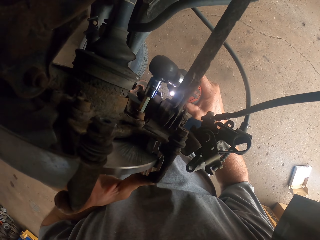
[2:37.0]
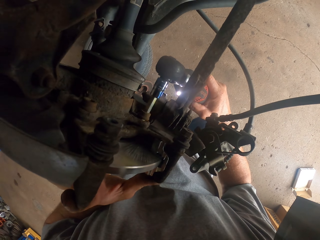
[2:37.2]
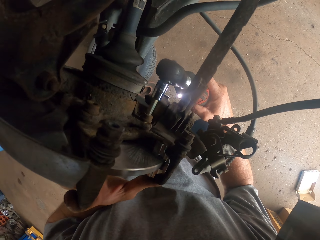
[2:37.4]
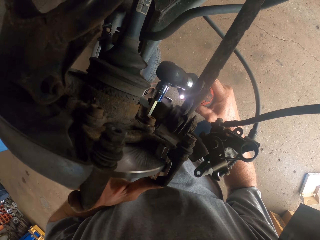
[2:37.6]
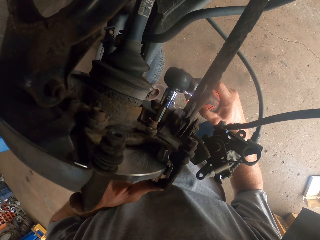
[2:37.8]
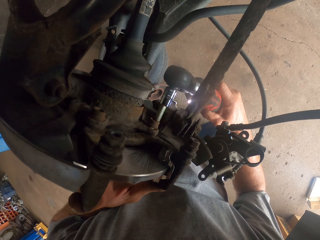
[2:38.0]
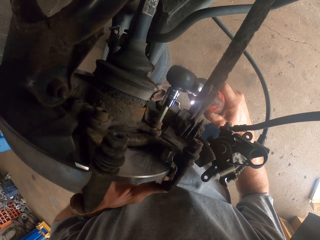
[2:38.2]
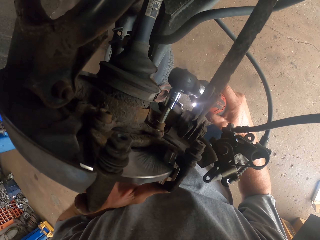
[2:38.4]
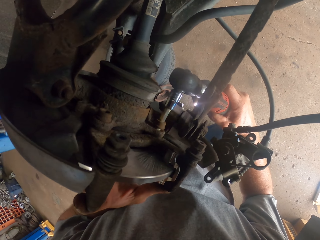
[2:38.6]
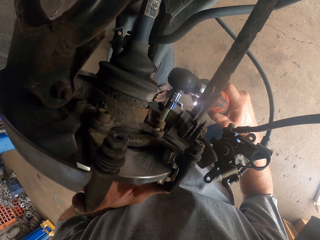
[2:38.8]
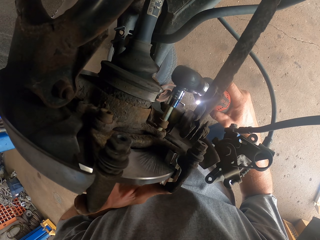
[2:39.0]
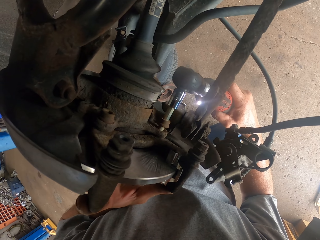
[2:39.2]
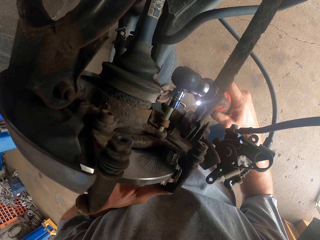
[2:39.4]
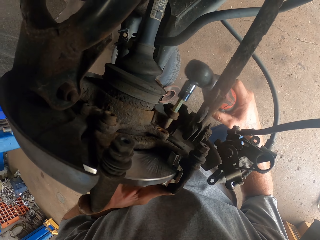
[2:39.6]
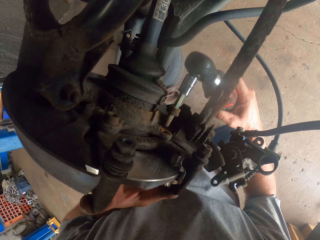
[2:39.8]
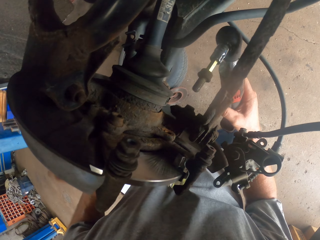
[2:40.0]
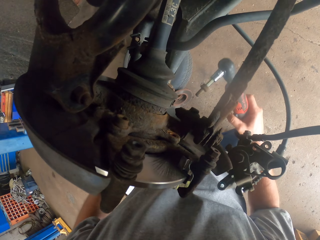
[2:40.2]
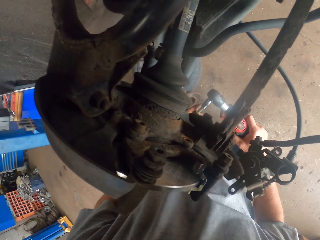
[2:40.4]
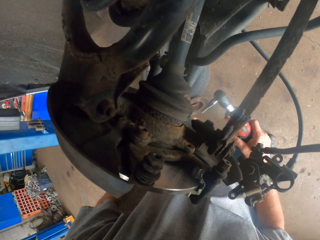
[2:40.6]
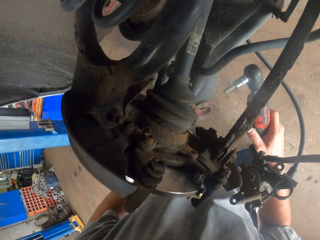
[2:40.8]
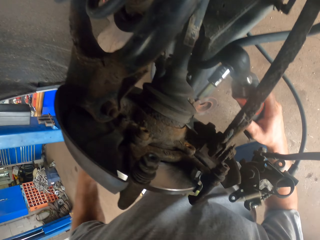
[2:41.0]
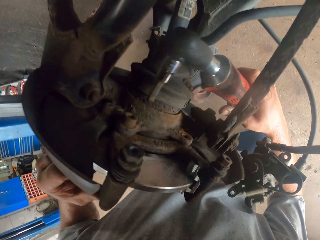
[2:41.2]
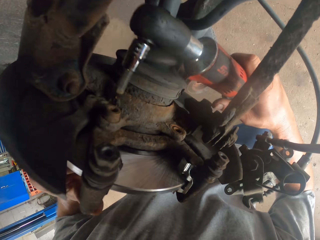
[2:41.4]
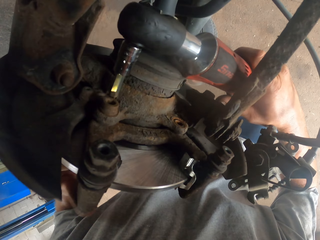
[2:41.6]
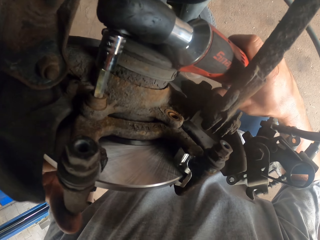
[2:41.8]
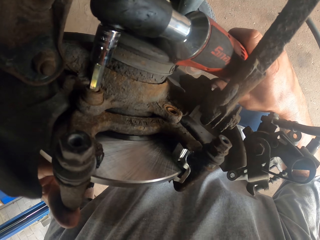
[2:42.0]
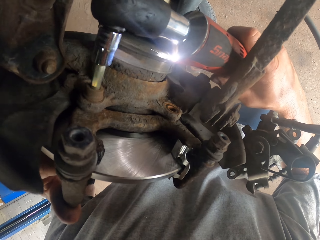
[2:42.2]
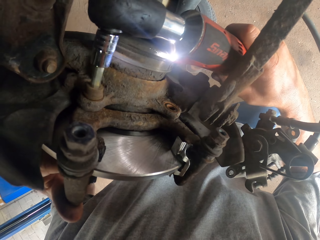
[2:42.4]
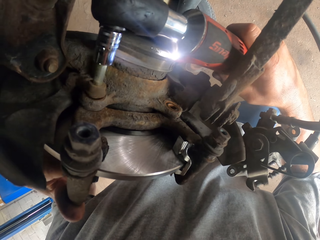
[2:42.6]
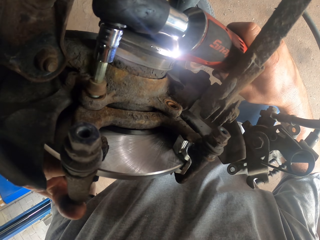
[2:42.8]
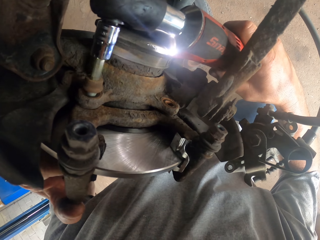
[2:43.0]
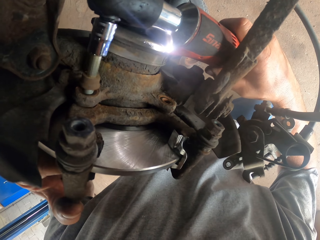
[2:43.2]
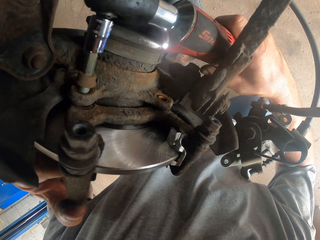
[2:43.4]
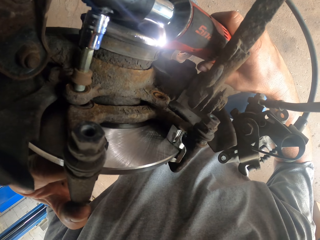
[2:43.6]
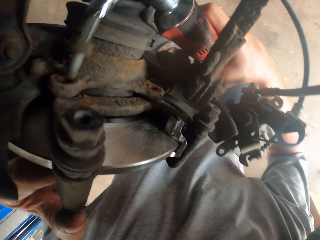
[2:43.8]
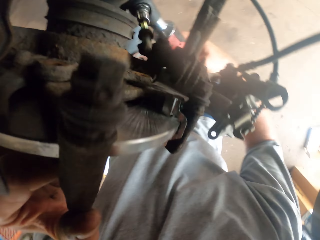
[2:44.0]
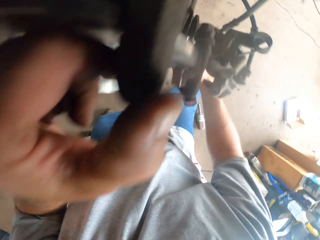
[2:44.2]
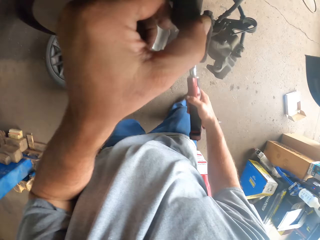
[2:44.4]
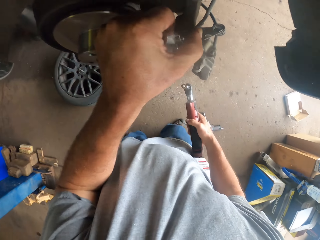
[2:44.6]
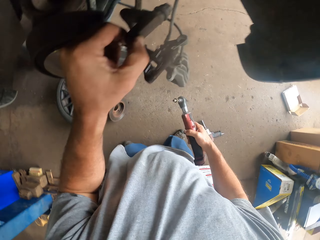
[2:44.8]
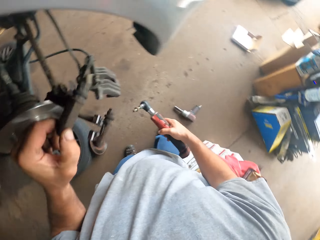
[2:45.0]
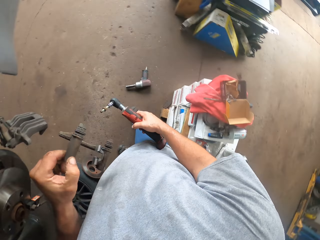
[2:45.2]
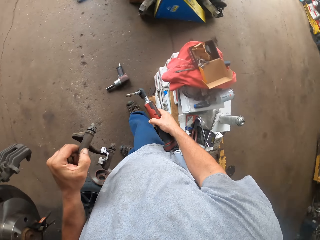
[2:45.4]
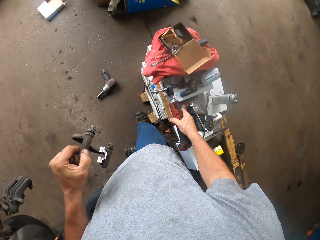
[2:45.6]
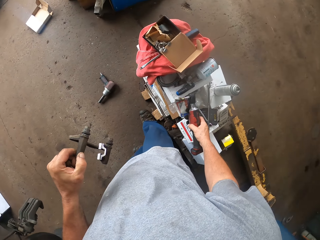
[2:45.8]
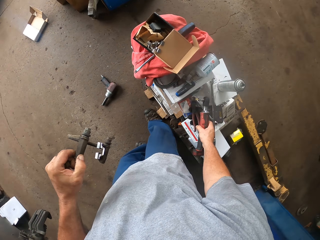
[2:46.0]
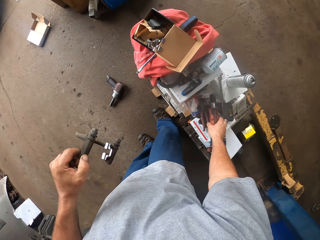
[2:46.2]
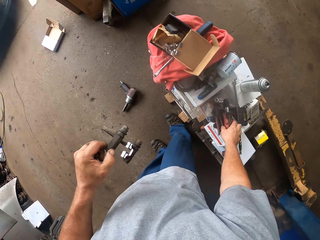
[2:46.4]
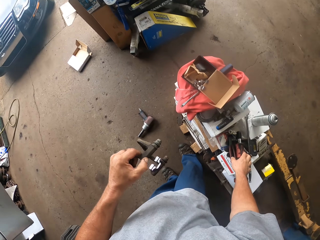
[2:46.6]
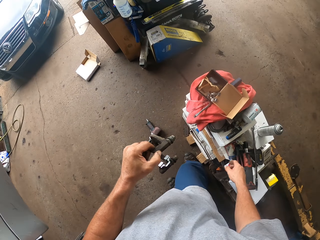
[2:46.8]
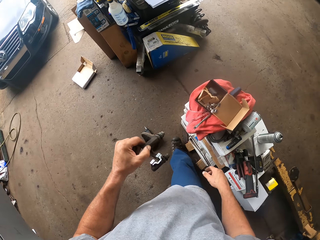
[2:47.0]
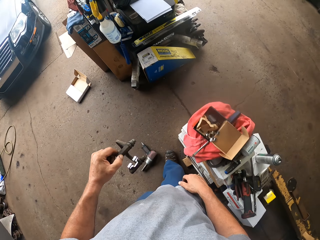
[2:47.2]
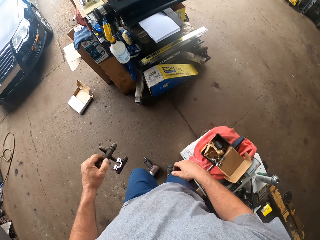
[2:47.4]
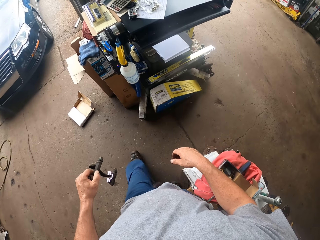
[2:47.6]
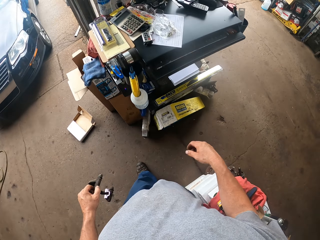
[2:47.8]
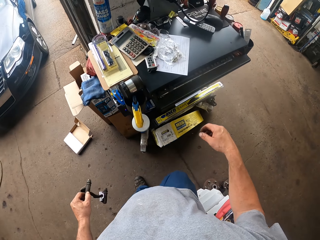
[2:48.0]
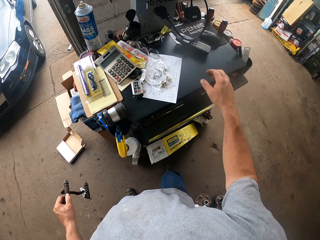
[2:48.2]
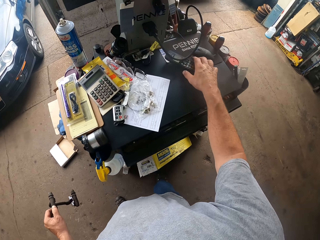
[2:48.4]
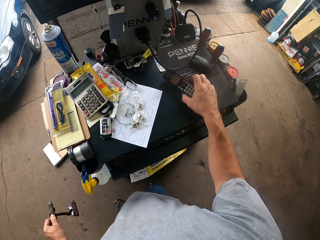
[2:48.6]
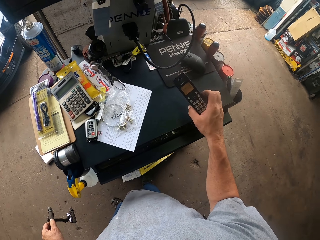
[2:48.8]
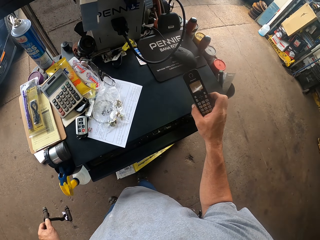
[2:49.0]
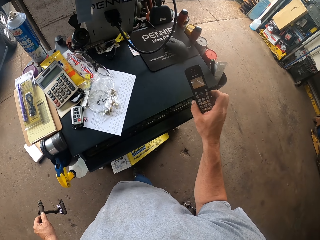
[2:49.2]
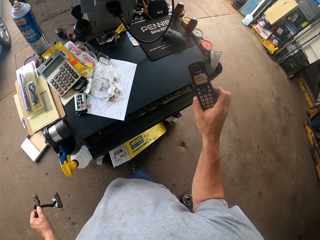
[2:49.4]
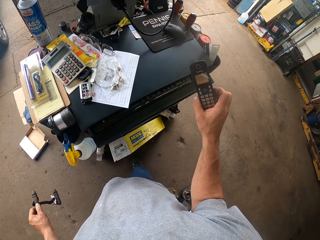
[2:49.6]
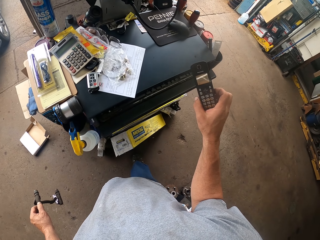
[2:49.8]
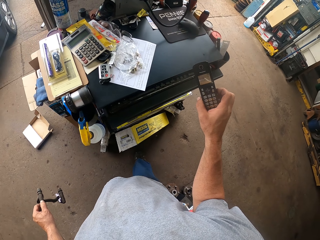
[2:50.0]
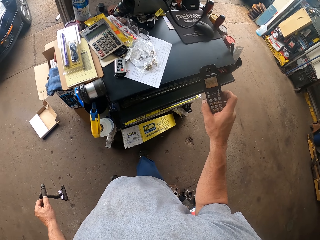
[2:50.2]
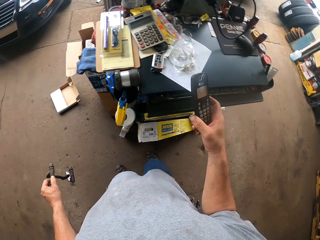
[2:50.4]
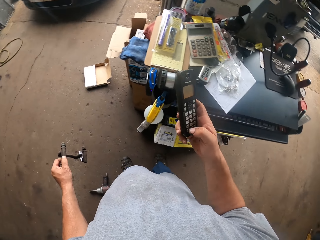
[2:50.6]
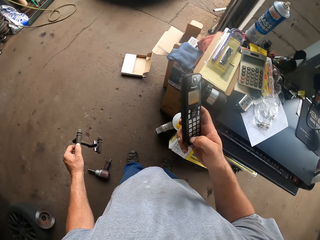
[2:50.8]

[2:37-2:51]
The camera wearer opens the nut or bolt with the ratchet wrench. He picks the bolt from the wrench. He opens the bolt. He removes something from the wheel hub. He puts the wrench on the table. He moves around. He picks up his phone or remote.

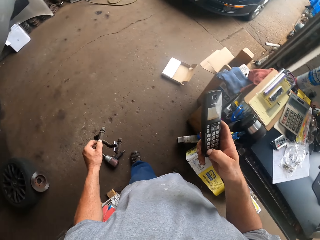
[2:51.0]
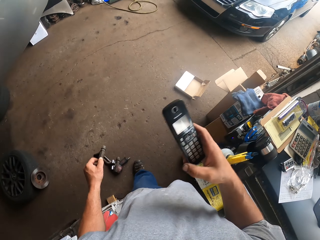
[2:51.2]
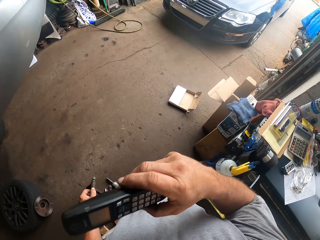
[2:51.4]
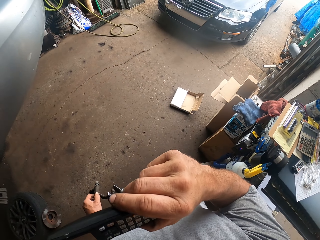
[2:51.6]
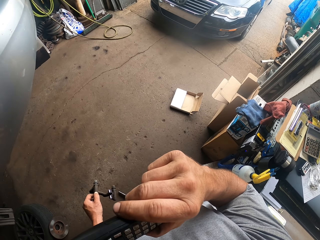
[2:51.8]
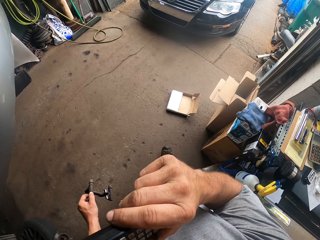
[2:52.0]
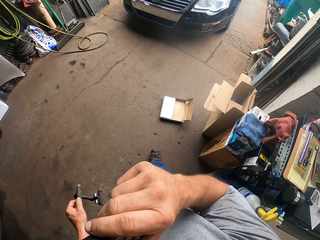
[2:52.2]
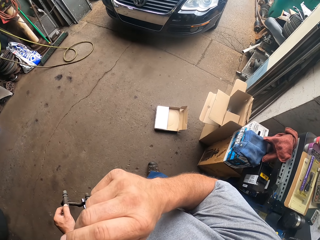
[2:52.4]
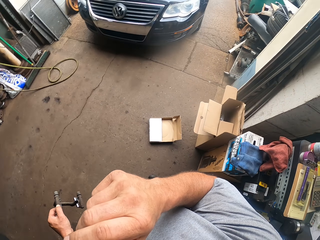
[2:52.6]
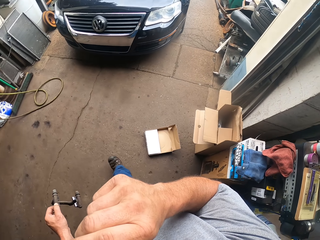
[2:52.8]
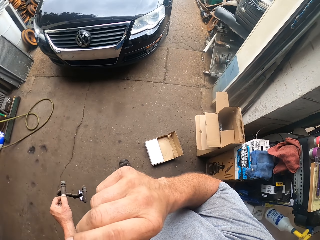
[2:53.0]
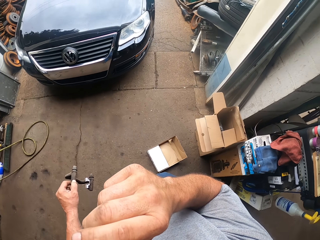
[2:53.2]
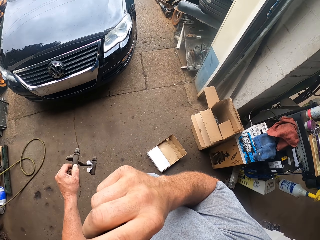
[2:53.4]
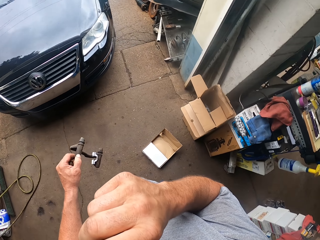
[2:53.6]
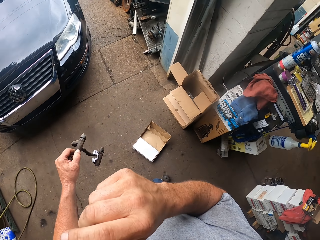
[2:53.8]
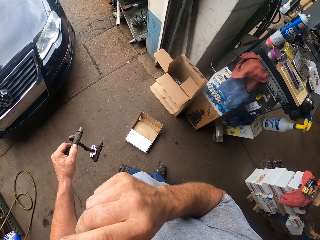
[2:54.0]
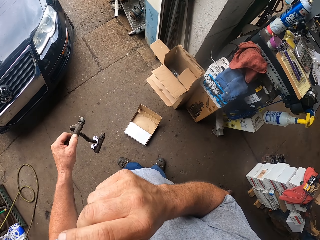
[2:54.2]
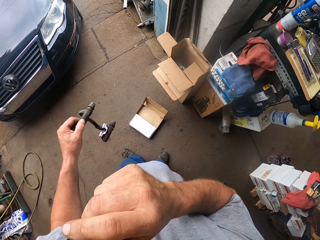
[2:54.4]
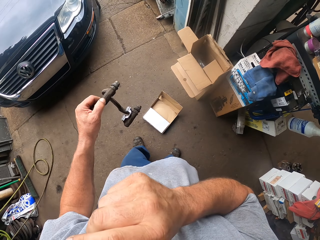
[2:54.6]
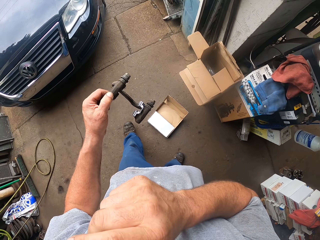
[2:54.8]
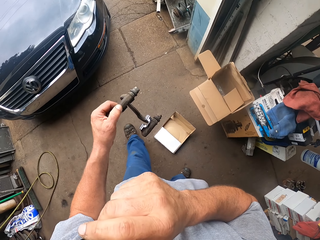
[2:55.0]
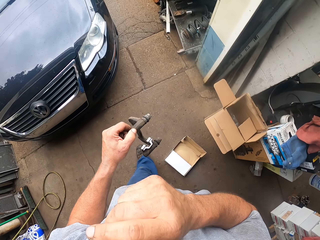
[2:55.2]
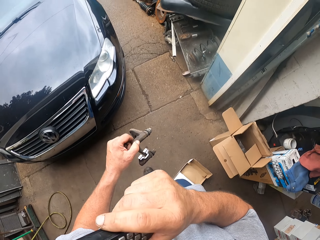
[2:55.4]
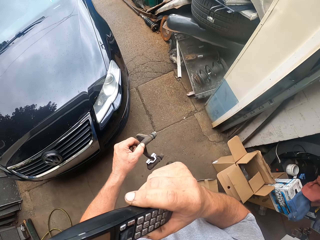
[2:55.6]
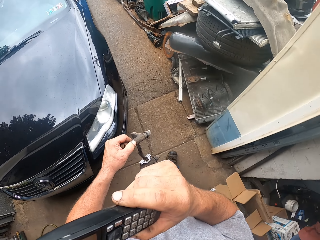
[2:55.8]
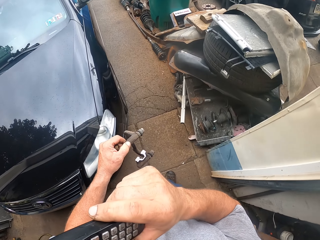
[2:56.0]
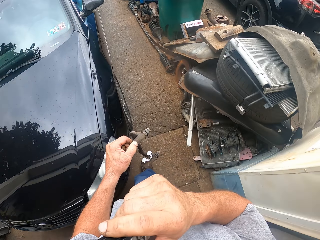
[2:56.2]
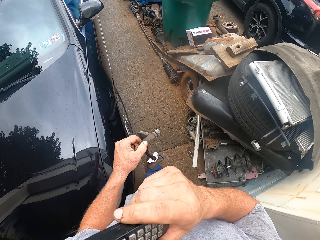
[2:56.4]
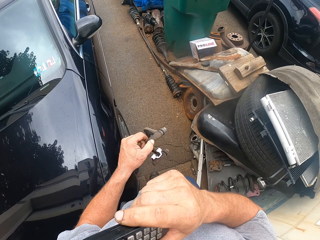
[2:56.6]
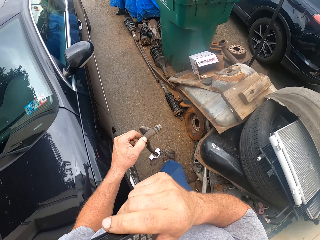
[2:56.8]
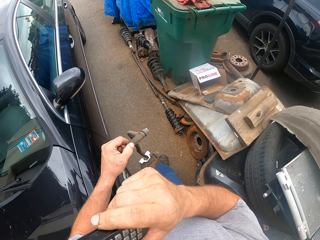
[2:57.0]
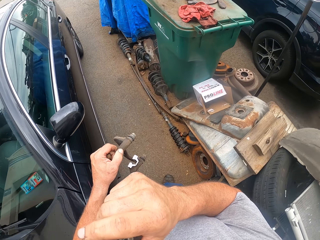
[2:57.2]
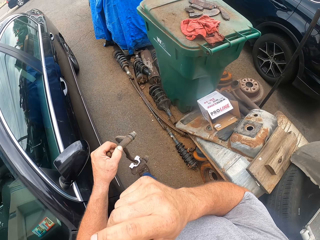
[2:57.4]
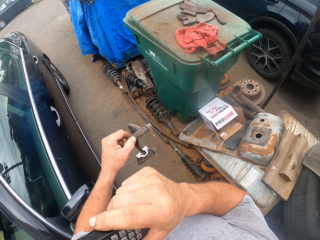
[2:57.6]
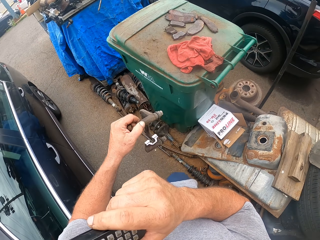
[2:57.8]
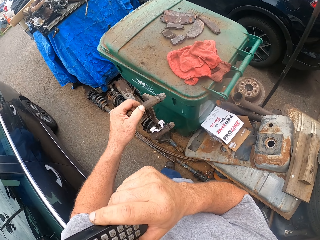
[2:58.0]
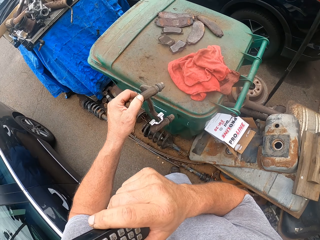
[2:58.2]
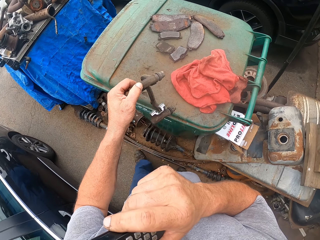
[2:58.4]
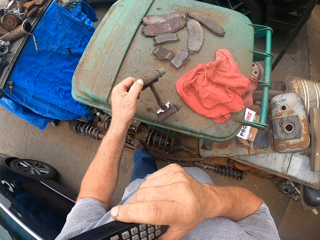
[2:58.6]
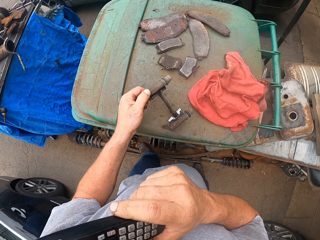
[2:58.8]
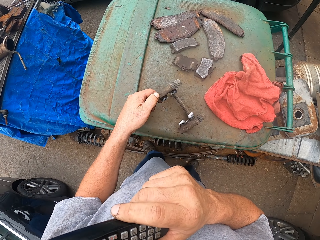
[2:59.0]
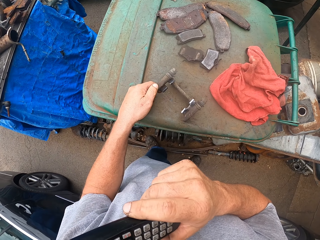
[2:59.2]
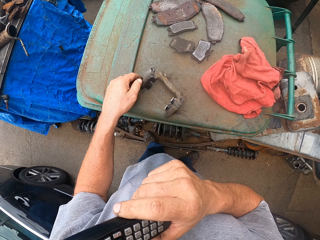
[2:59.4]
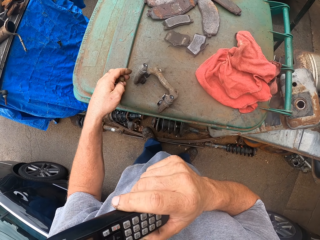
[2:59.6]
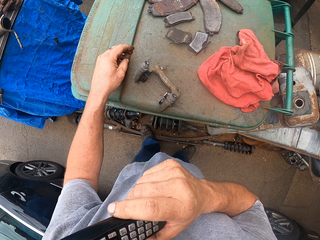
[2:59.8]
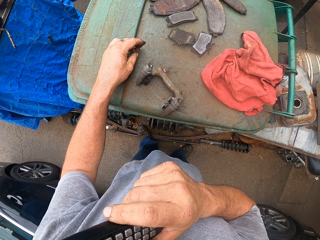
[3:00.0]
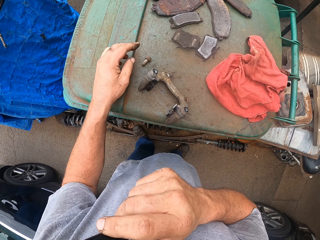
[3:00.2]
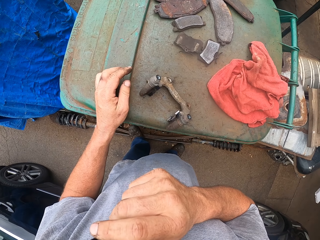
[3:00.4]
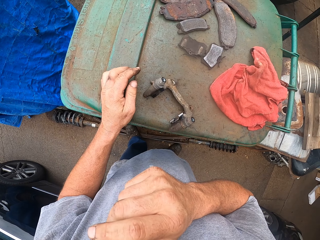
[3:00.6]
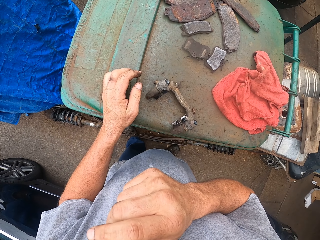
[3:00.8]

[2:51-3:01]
The camera wearer operates the remote. They move around. They put something on the bin.
